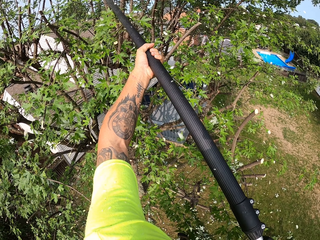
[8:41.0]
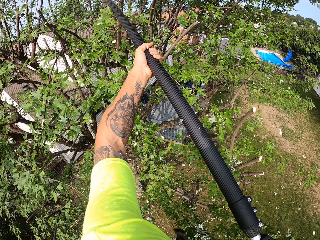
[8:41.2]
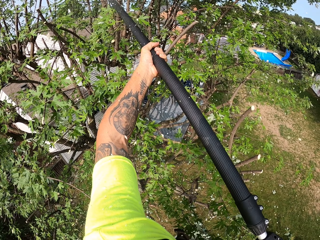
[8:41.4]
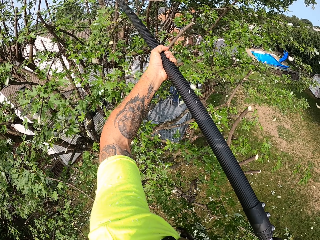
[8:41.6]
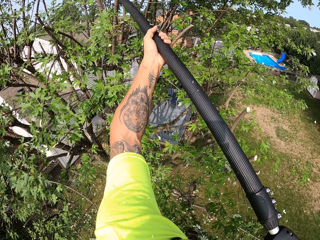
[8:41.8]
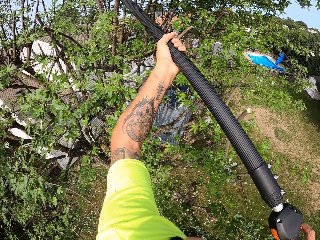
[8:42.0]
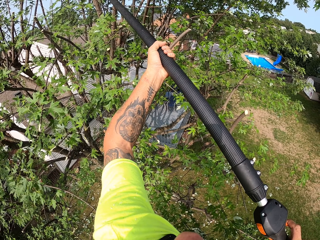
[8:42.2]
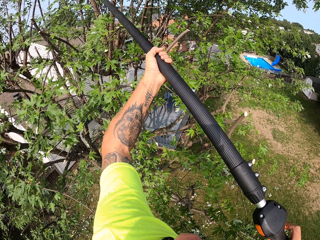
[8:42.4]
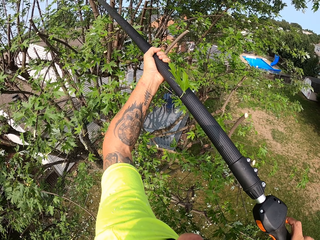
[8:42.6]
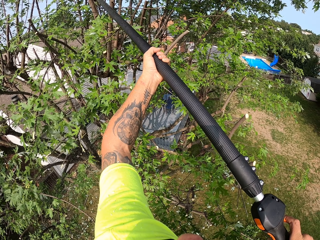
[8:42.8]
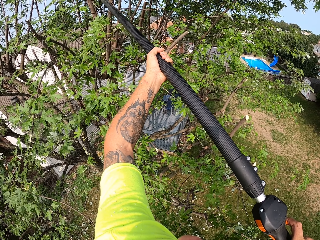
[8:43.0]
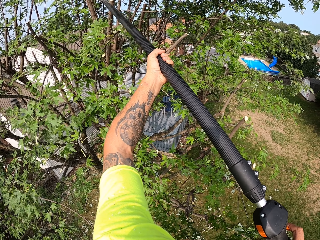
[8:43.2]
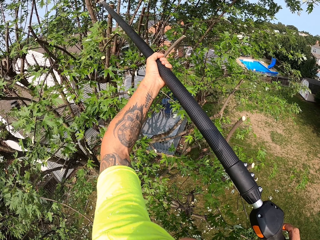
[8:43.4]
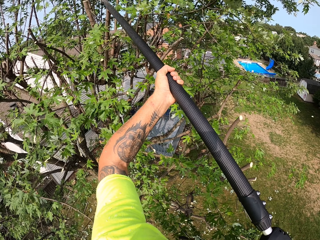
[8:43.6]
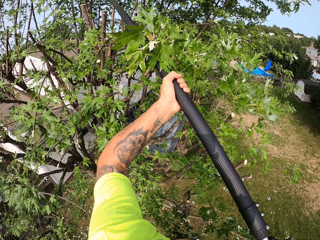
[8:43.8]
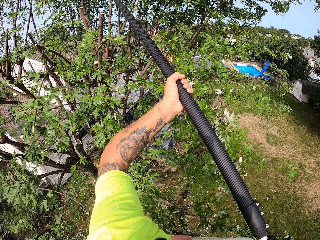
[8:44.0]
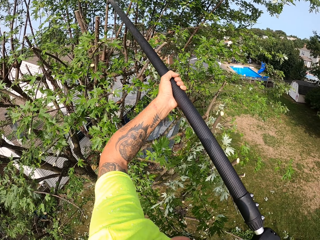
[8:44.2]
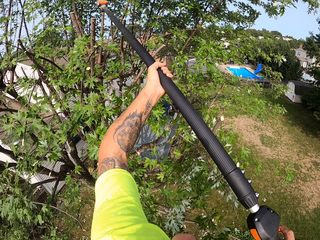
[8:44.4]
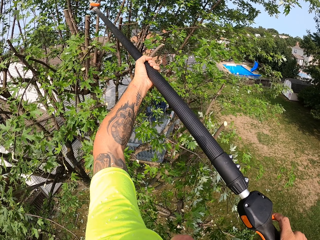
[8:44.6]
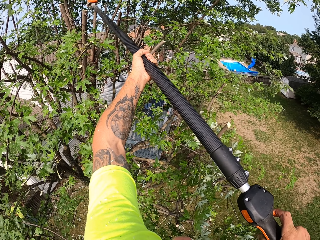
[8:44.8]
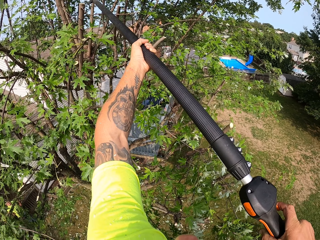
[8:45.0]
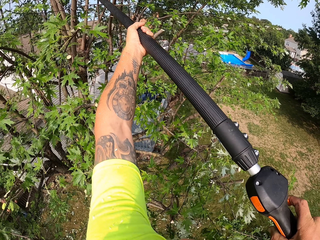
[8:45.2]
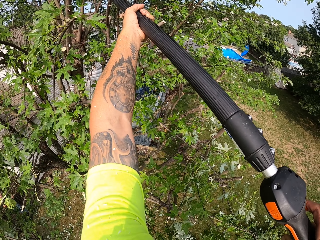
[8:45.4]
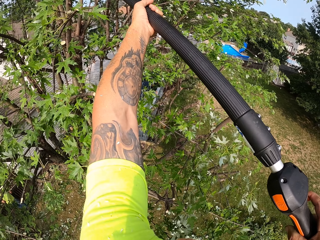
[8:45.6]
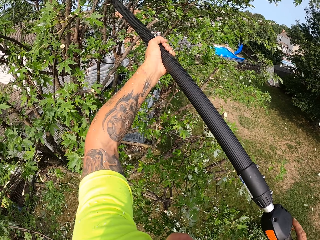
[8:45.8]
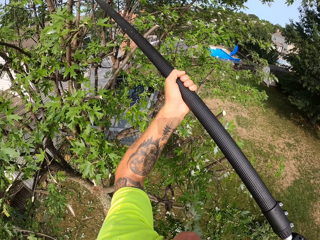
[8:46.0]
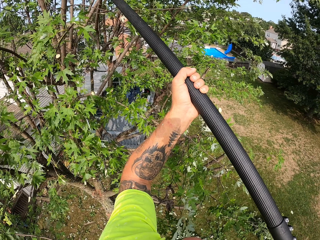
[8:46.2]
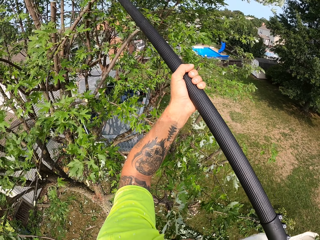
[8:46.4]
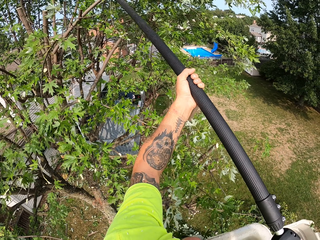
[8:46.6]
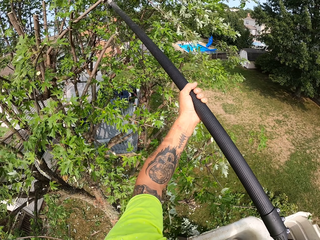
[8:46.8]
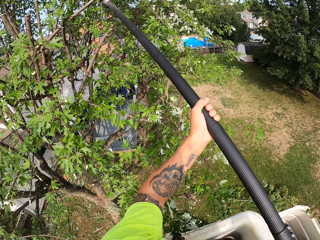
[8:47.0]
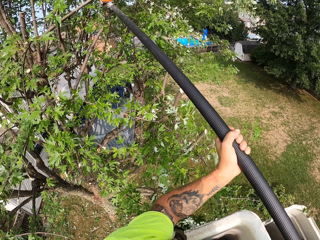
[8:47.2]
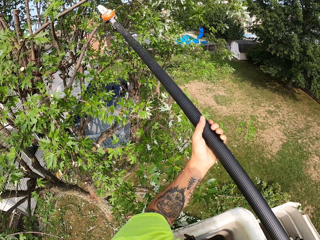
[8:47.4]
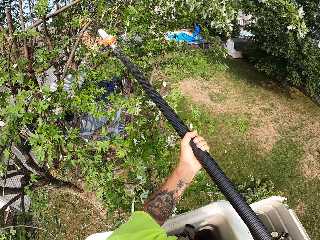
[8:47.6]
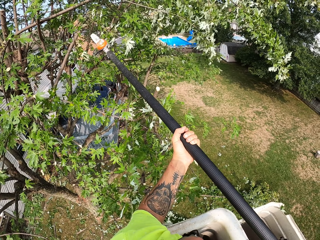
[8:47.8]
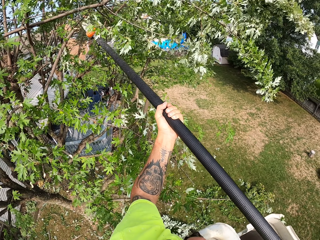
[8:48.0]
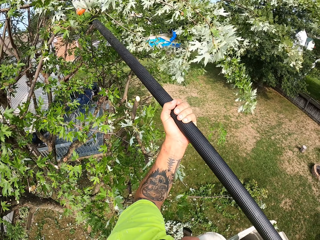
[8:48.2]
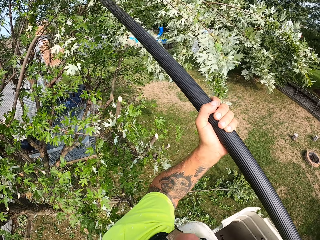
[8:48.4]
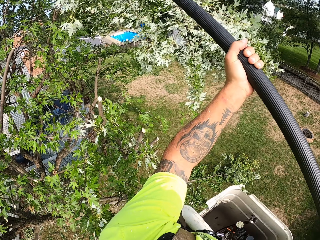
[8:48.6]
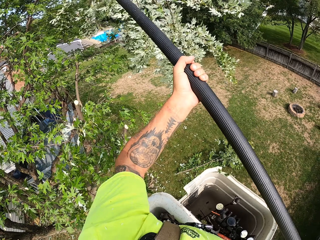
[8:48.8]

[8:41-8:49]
The camera wearer pushes the branch downwards.

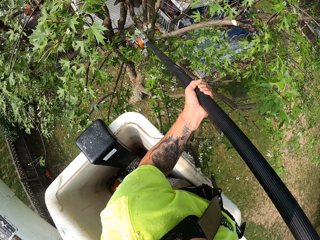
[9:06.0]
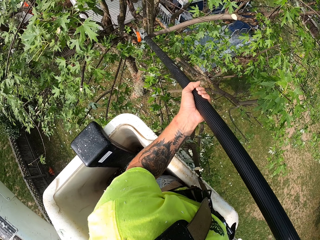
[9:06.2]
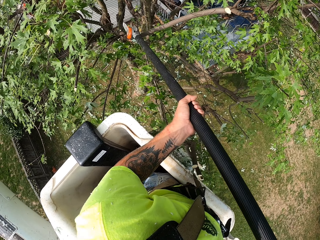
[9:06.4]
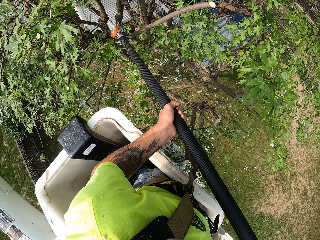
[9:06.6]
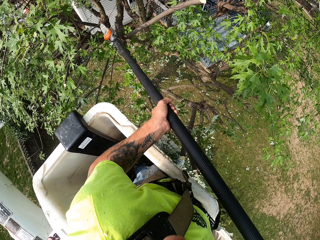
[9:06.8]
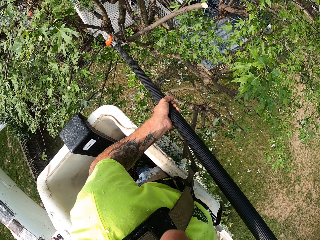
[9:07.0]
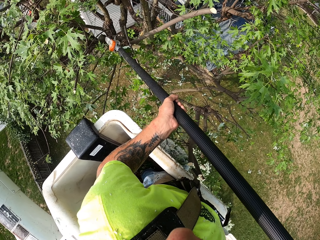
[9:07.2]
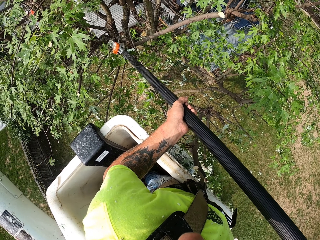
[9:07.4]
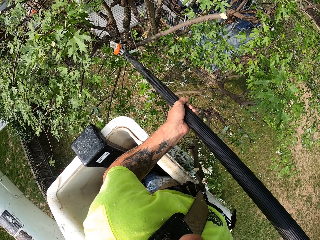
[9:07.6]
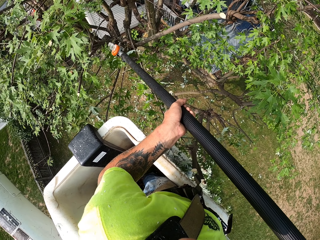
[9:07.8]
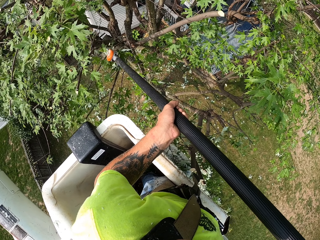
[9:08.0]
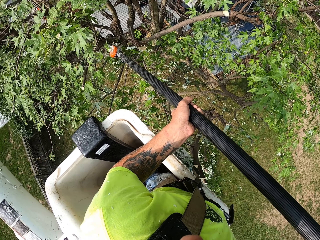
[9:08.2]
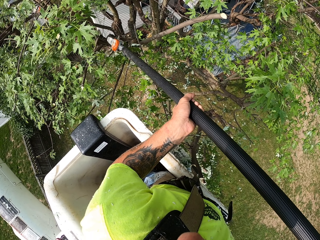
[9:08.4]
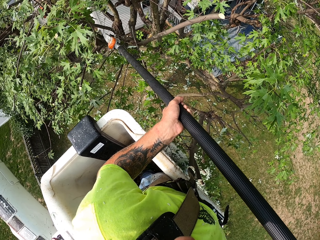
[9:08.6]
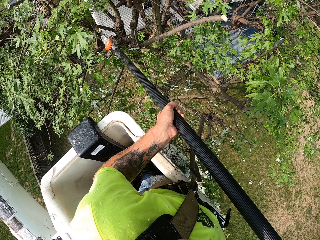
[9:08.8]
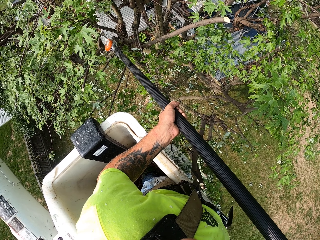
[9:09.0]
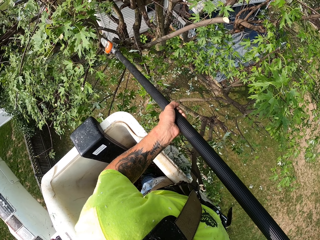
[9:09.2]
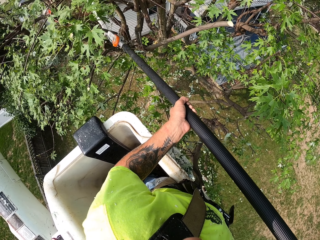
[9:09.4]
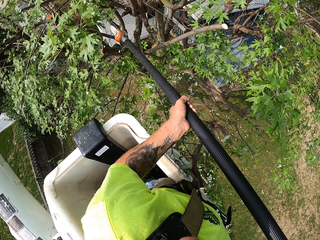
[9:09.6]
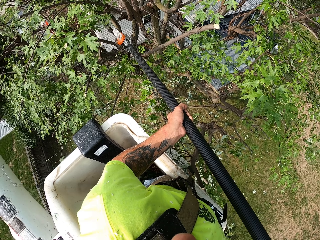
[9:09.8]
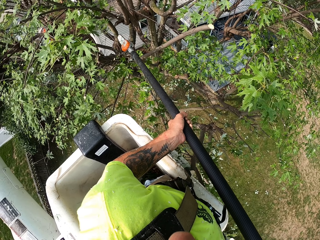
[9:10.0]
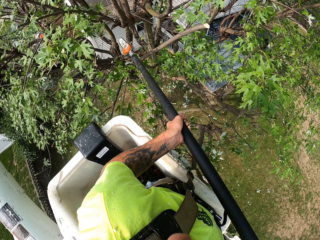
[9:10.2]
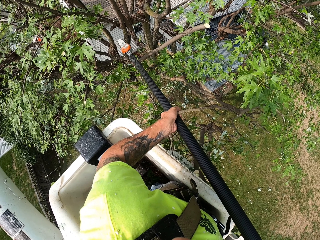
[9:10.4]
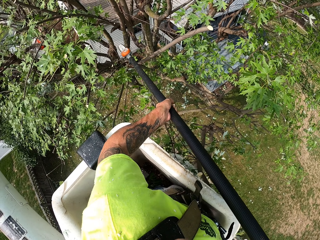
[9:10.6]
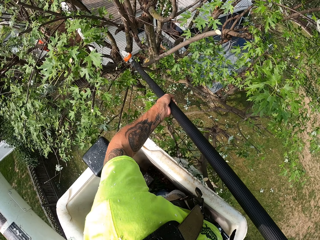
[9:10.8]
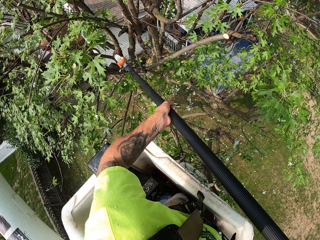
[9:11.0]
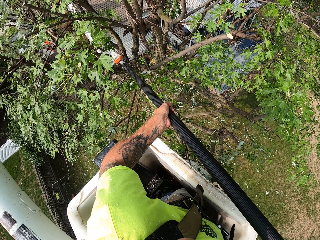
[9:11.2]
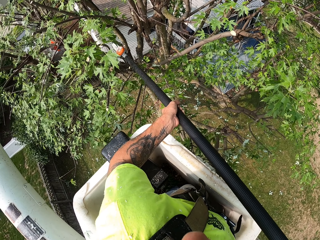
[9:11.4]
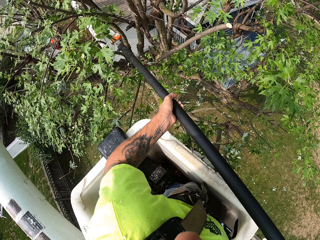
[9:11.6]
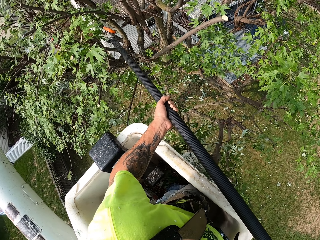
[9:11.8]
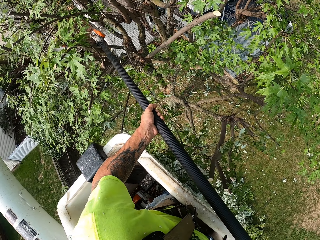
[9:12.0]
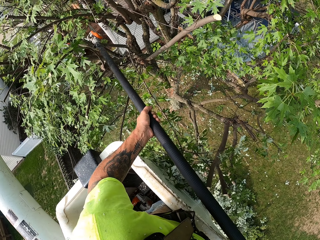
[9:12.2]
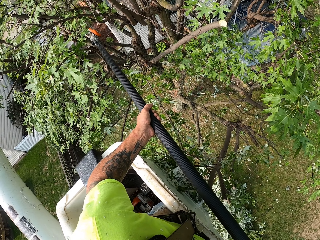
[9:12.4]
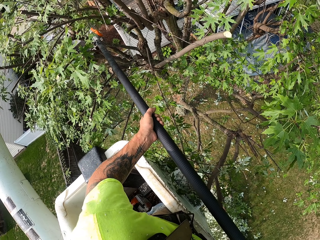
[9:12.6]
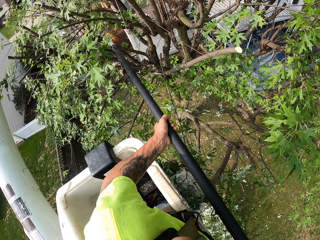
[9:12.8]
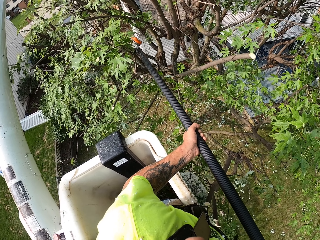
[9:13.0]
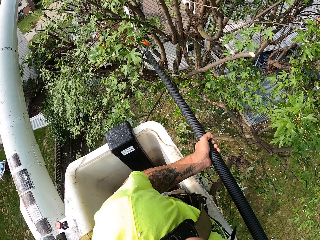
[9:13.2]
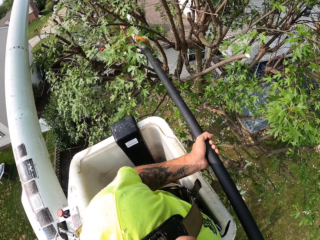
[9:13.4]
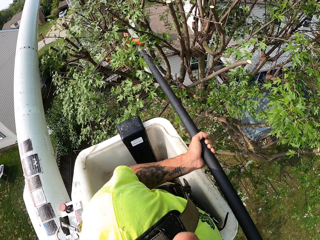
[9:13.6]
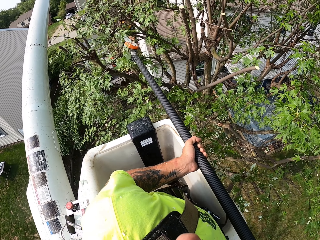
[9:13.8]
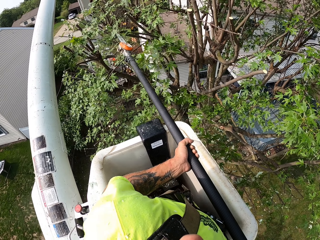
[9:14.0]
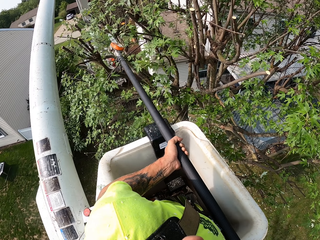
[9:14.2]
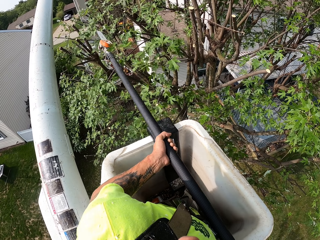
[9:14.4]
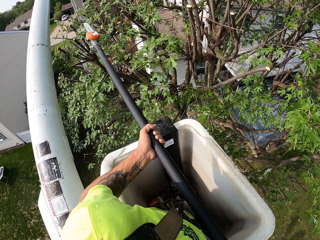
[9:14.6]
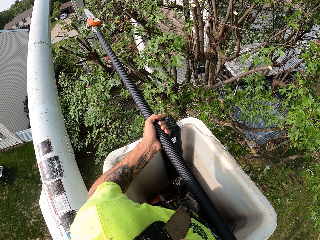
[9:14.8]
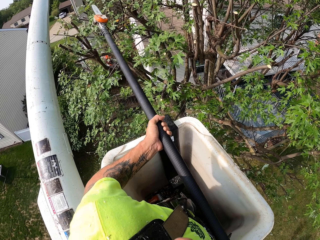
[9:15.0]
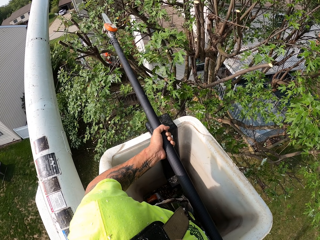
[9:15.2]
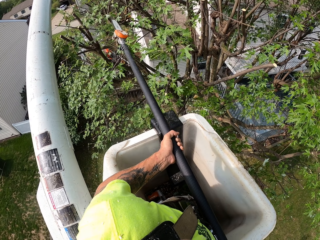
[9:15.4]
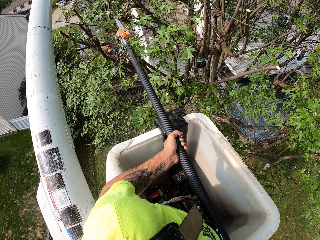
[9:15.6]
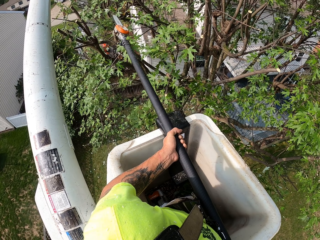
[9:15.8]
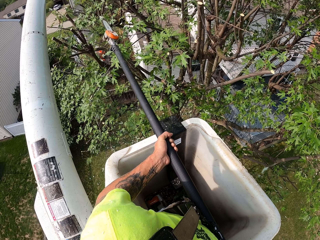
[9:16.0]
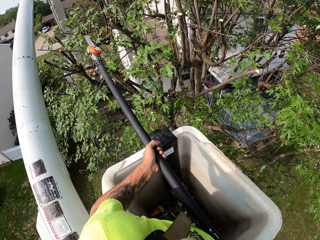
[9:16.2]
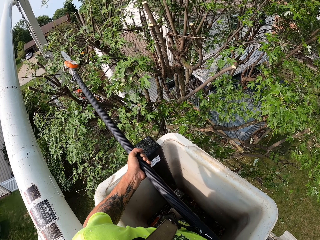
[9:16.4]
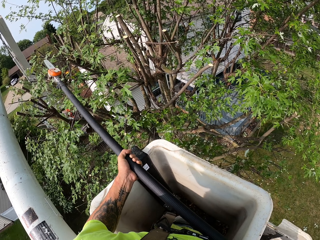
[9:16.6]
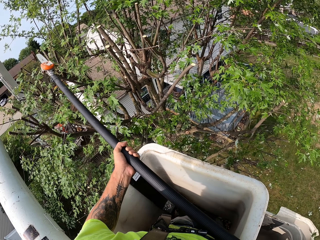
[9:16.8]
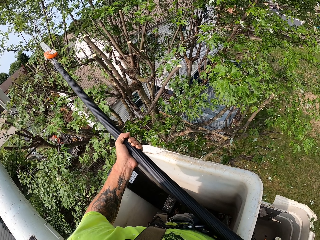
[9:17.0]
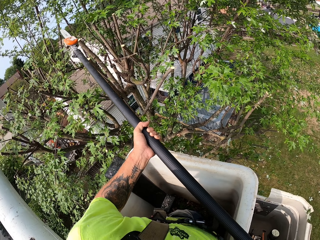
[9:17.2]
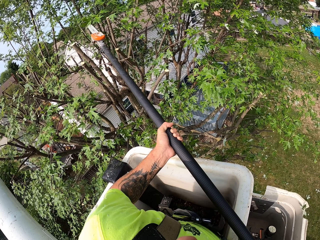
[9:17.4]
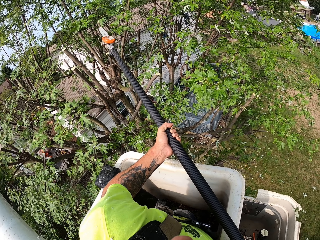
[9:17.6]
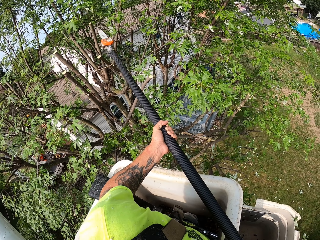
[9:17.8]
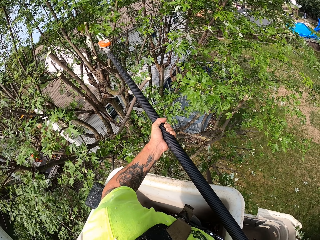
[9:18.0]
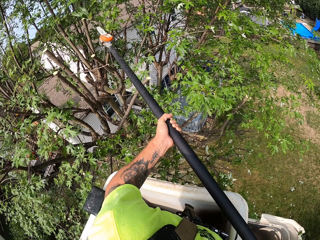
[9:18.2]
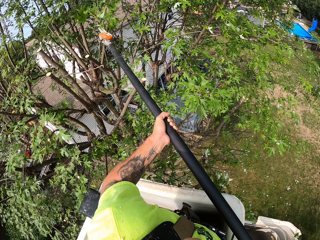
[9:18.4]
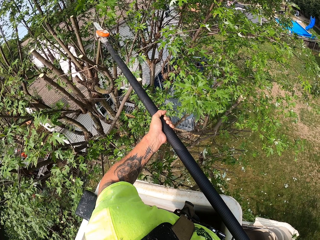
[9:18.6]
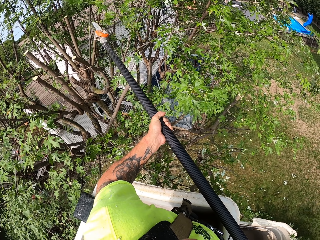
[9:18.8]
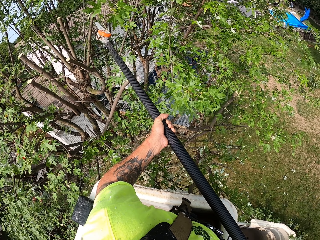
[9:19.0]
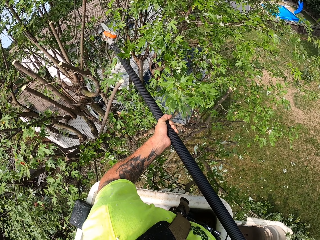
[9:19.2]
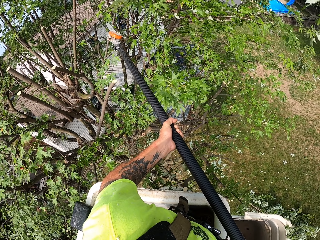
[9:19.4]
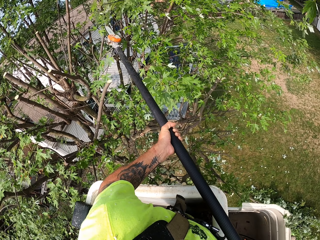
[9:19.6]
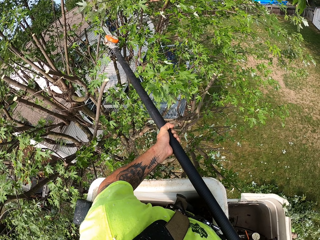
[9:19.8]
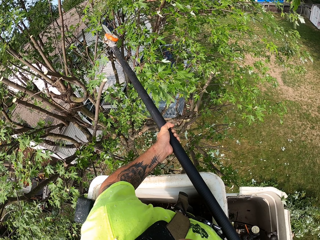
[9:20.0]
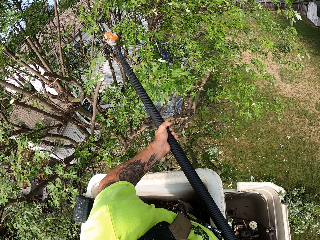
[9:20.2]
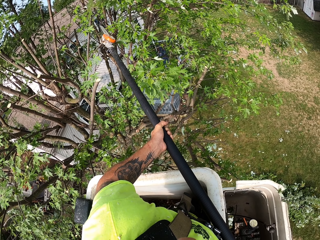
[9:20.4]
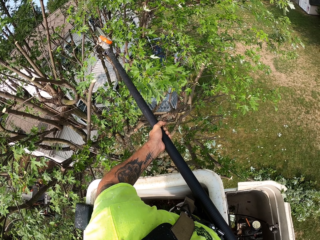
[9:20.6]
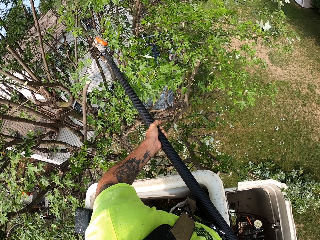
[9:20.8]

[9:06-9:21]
The camera wearer cuts the branches.
